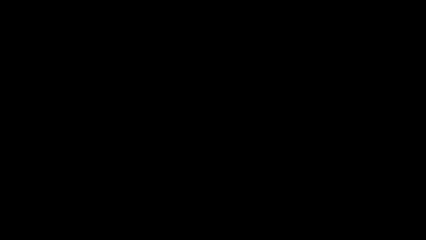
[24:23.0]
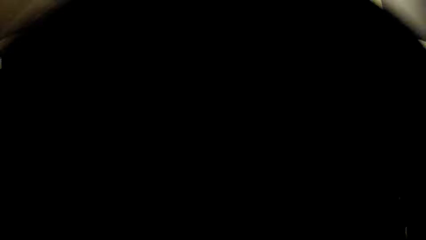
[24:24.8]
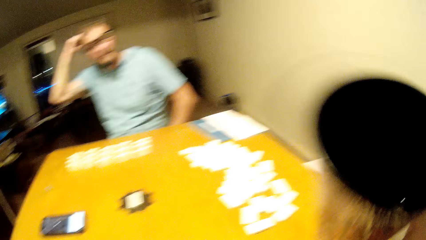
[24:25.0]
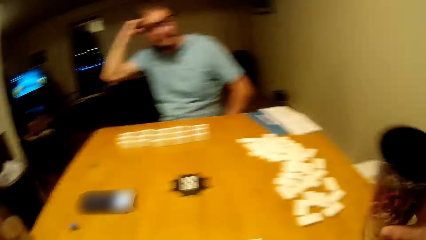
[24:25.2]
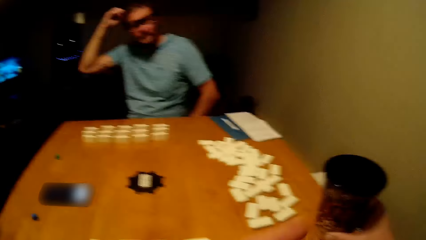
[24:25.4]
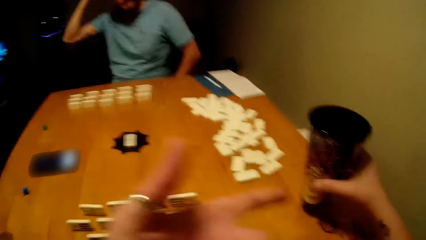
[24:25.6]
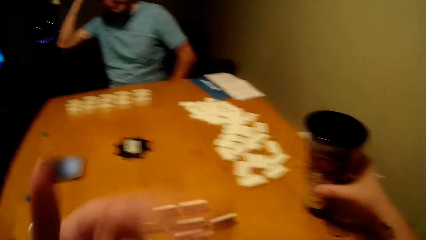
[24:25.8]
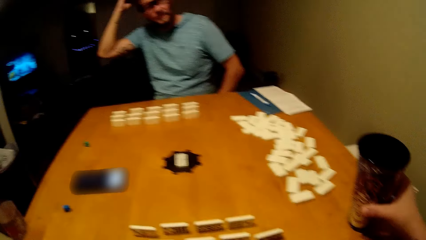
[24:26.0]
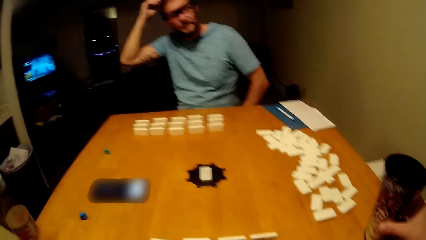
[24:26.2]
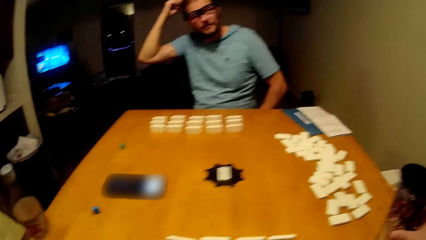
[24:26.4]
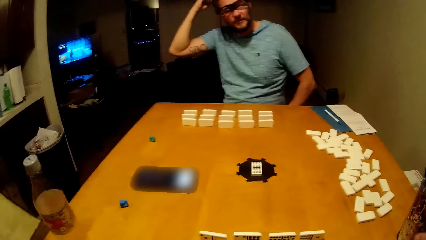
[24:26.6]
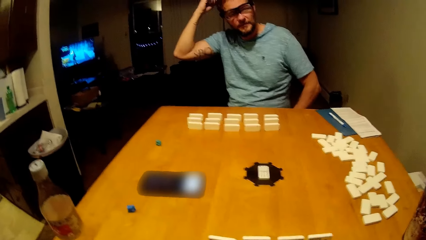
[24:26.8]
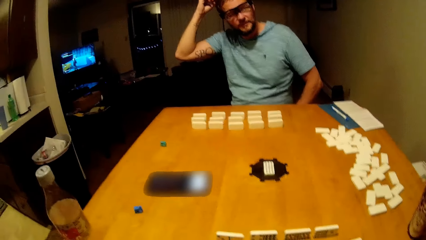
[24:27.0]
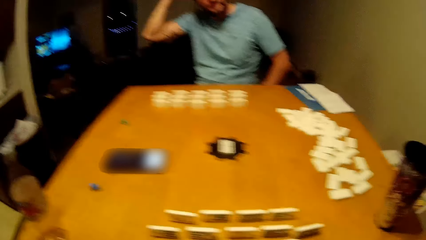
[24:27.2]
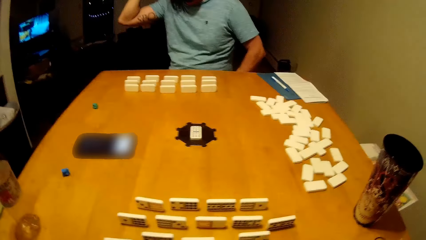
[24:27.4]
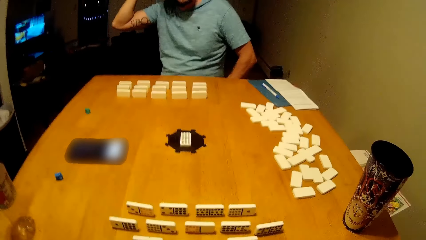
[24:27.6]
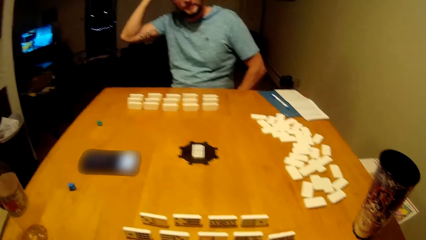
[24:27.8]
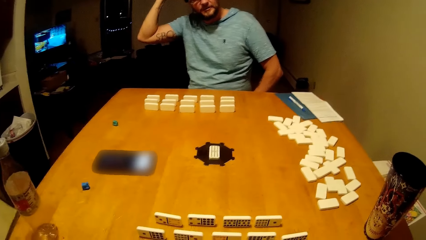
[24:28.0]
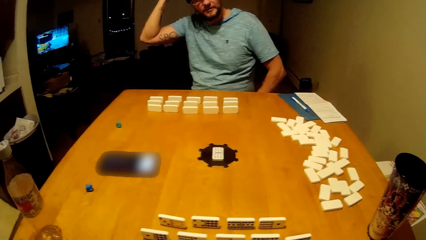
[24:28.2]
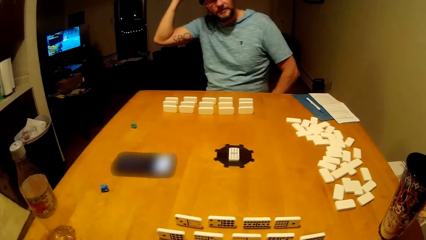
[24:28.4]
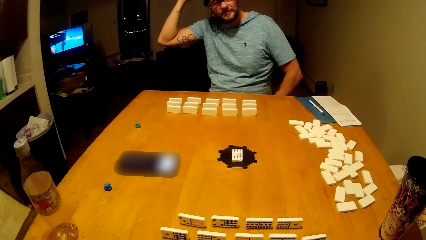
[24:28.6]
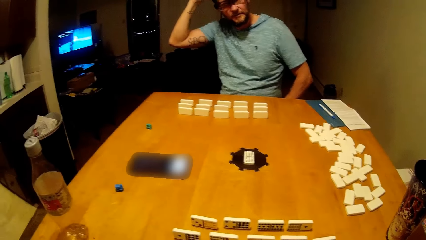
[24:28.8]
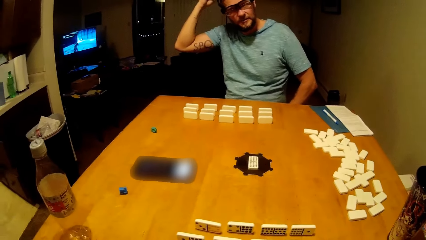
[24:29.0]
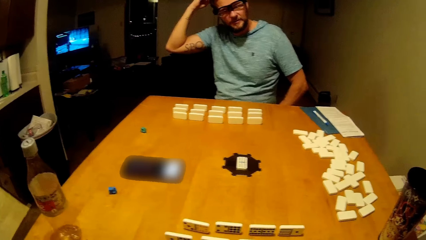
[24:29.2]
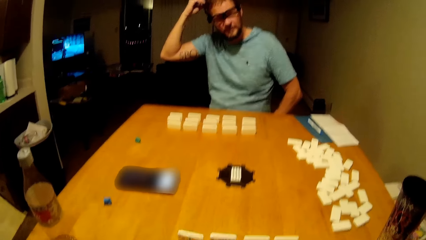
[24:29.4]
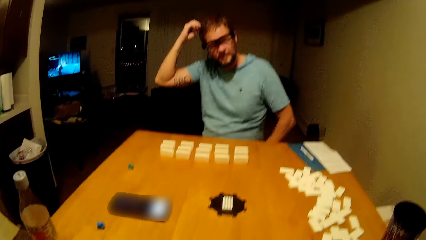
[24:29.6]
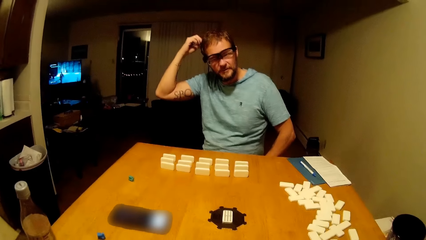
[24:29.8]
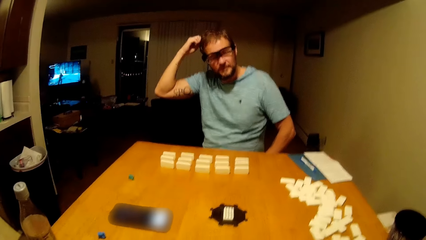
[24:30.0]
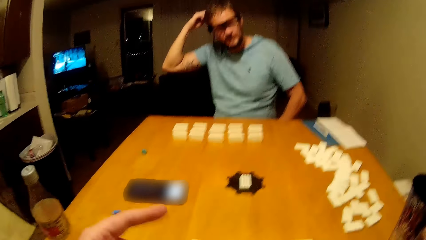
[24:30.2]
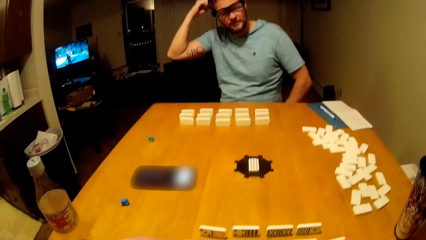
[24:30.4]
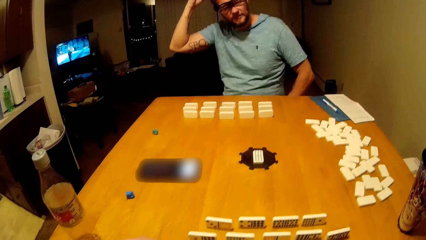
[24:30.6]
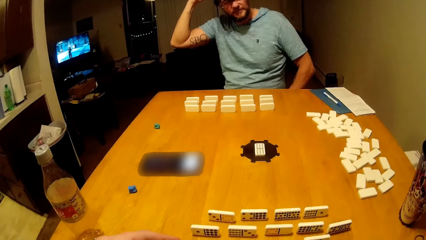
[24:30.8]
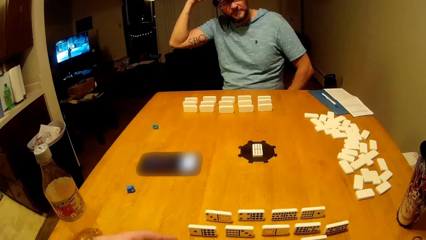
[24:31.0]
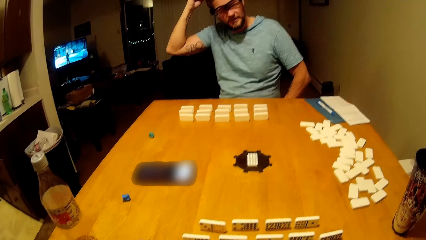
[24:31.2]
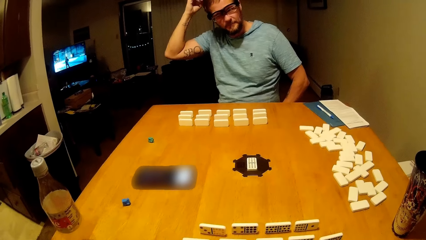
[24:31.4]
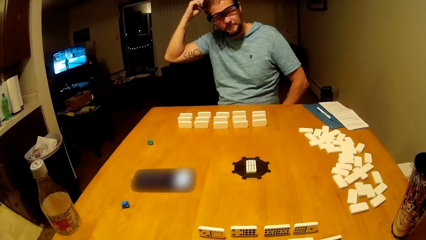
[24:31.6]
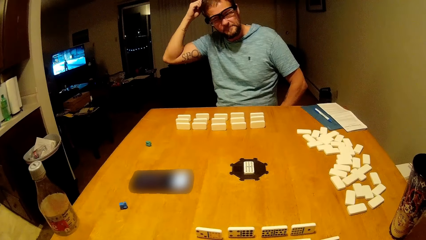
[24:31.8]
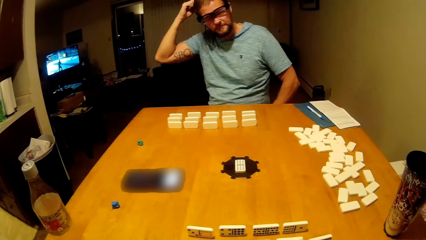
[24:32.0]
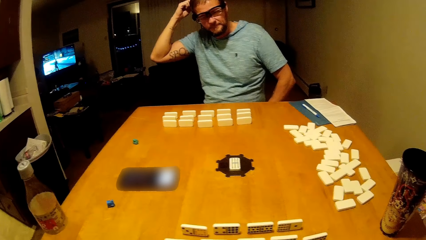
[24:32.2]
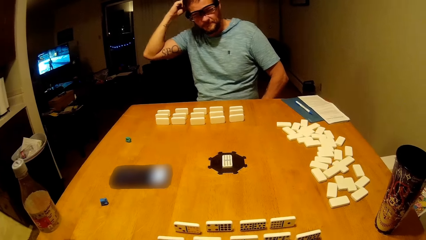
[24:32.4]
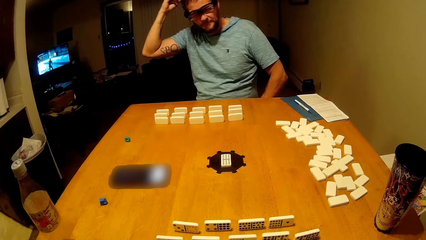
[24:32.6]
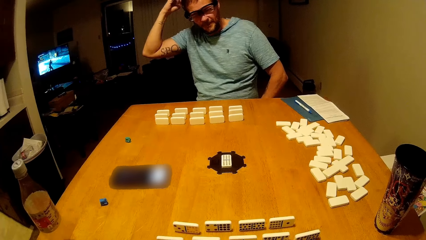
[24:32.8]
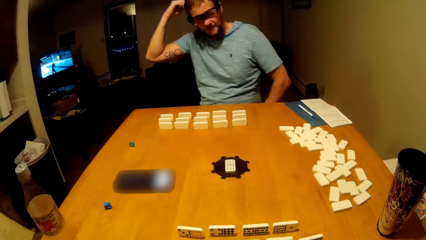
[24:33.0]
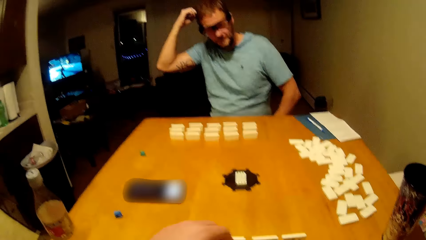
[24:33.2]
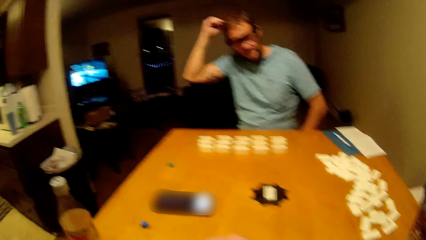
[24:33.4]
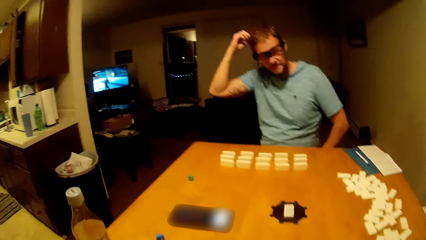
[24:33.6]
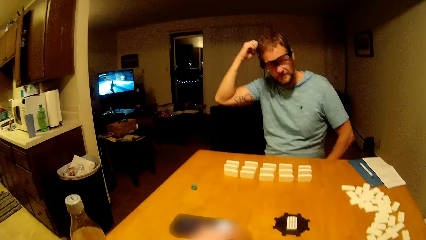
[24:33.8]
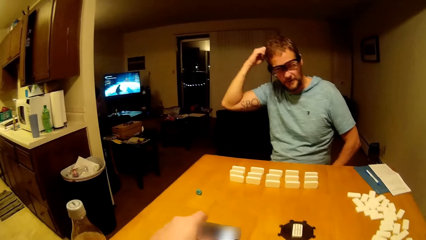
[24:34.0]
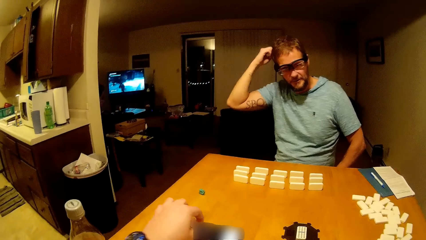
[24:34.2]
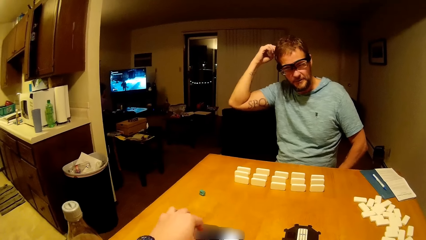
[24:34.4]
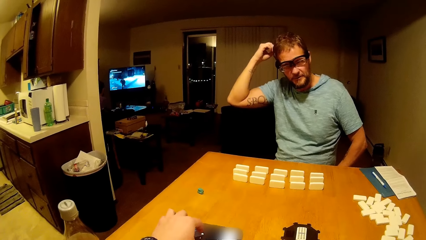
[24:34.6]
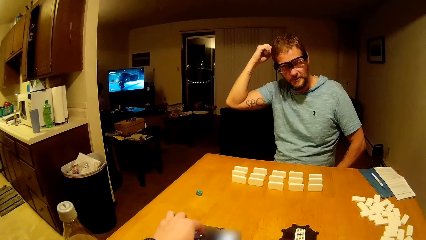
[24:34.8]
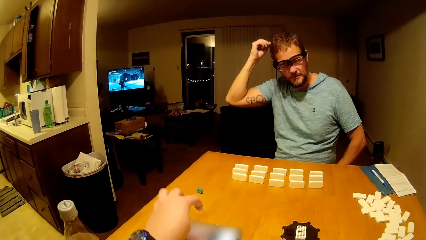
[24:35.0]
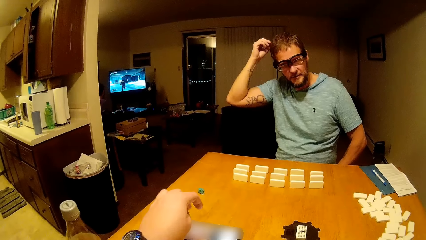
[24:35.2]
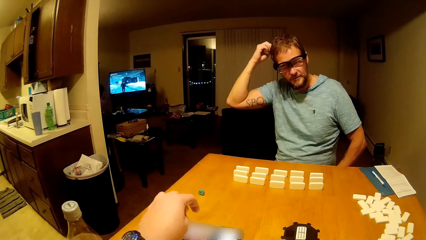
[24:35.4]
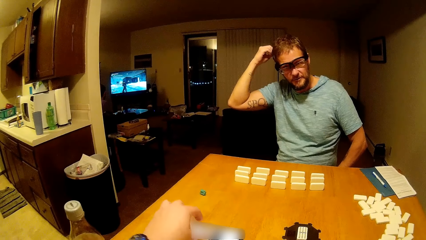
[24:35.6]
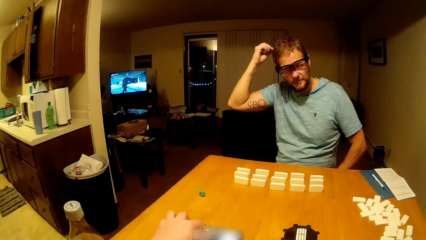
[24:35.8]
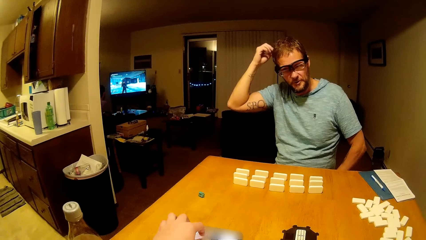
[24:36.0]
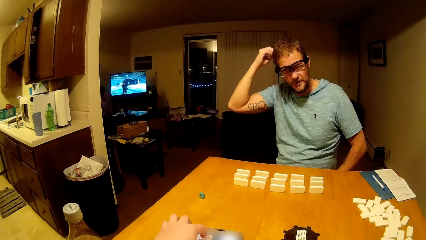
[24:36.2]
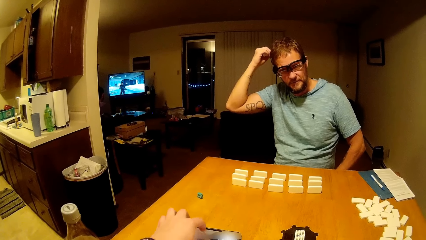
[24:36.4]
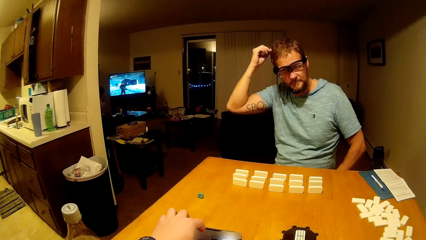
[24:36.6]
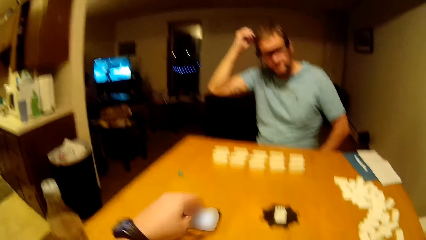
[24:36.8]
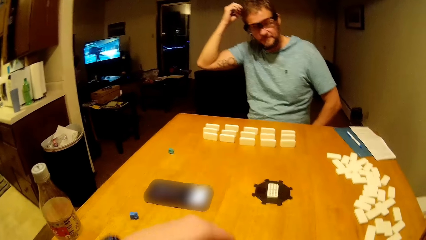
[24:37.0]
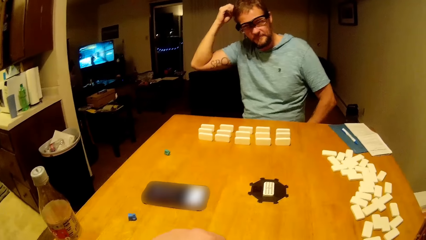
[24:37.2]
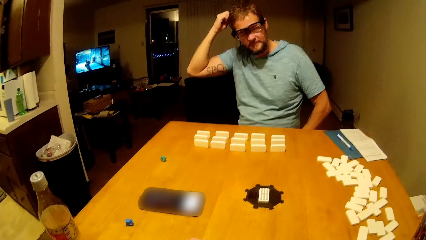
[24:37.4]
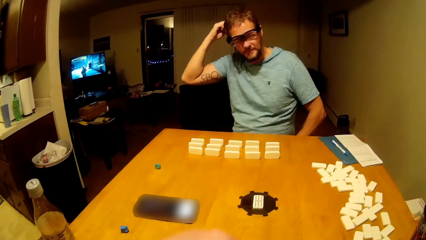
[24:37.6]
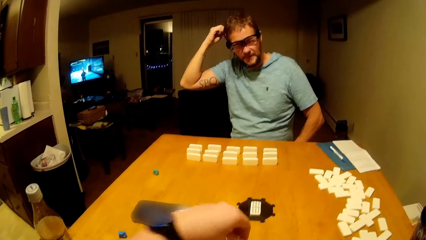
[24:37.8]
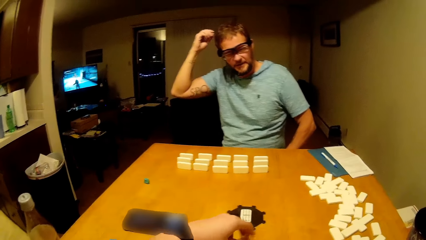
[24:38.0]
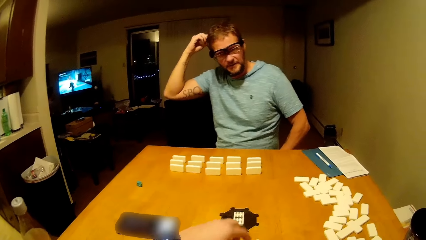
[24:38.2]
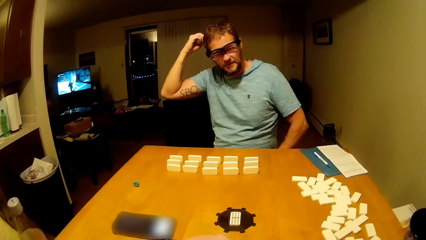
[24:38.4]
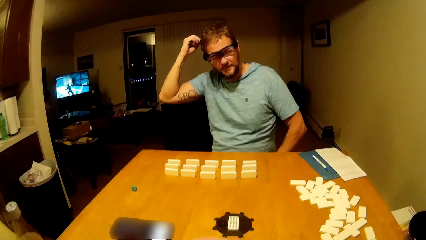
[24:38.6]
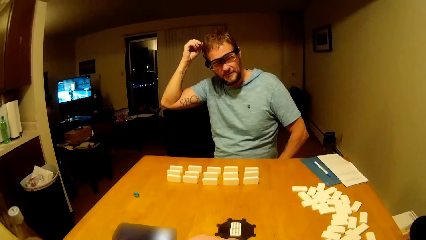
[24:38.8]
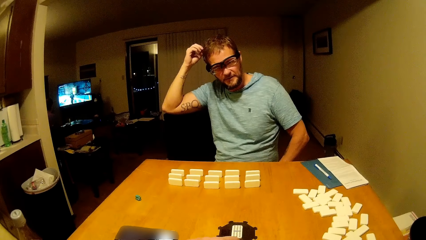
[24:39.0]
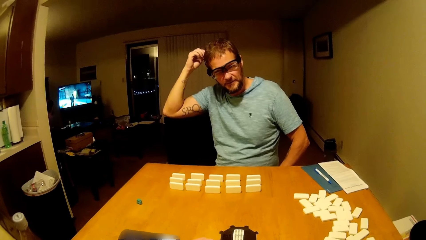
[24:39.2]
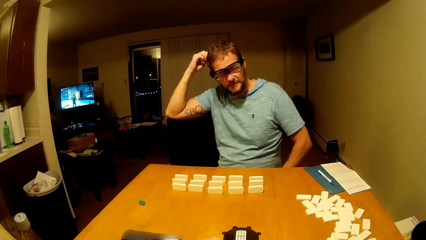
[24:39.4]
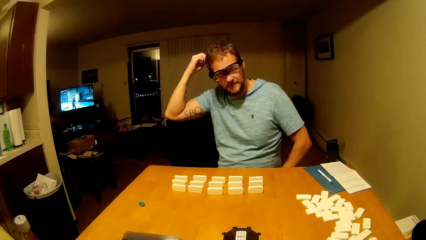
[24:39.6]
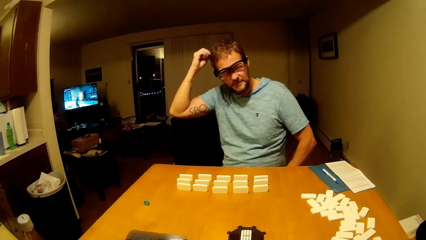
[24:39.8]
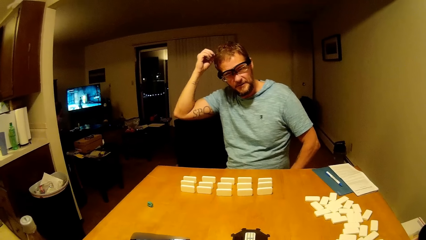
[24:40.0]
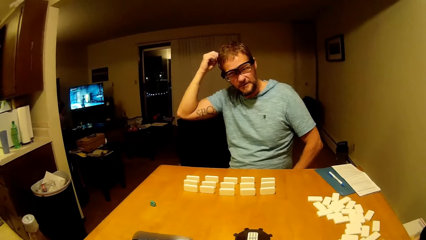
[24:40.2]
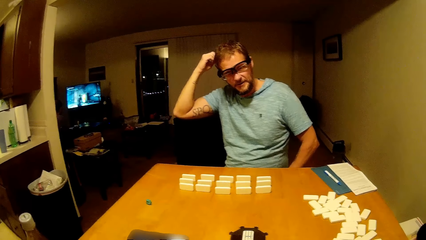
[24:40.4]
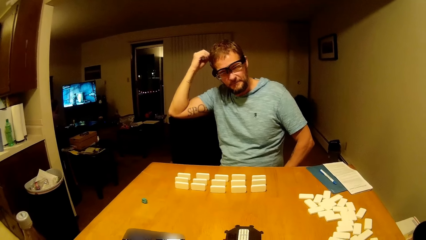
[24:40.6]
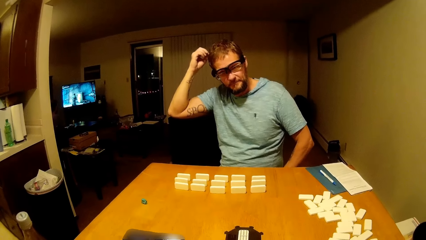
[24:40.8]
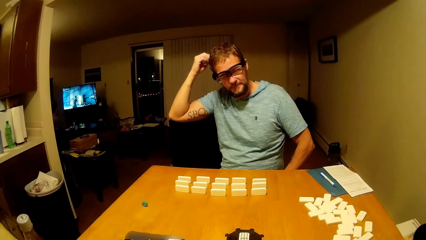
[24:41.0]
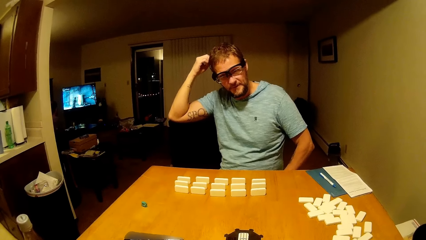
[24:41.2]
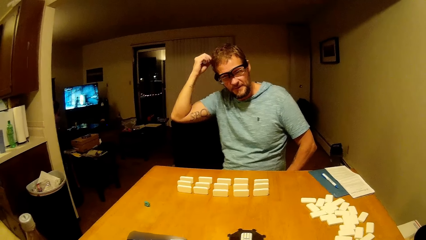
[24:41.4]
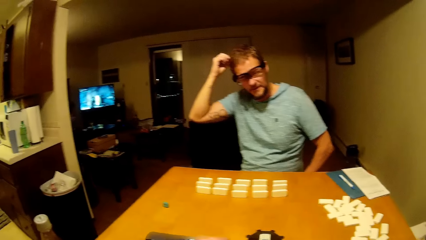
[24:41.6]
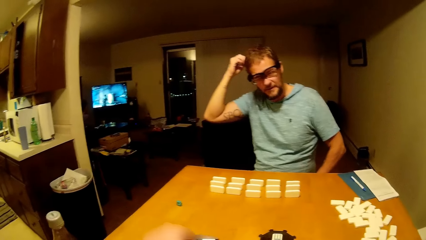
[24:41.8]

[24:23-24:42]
A man places a cup on the table. The camera wearer puts down the coffee mug. He talks to the man. He presses his phone. The man places dice on the table. The camera wearer plays mahjong.
